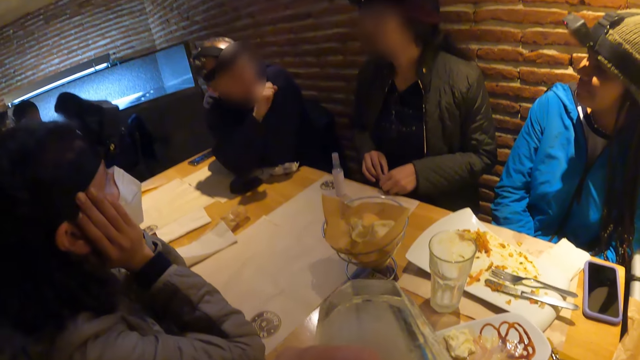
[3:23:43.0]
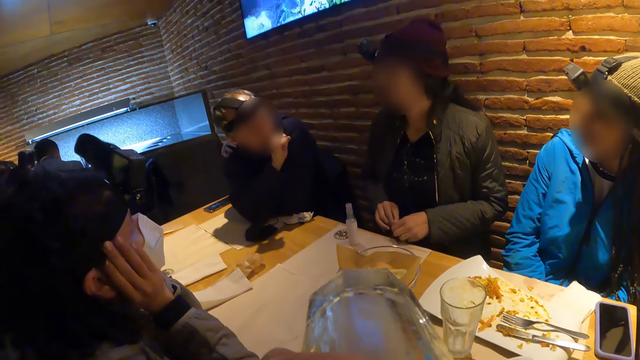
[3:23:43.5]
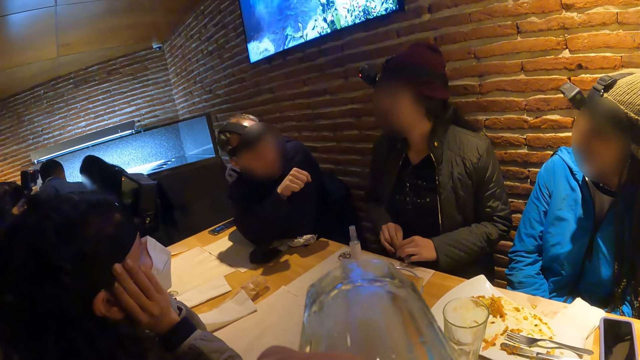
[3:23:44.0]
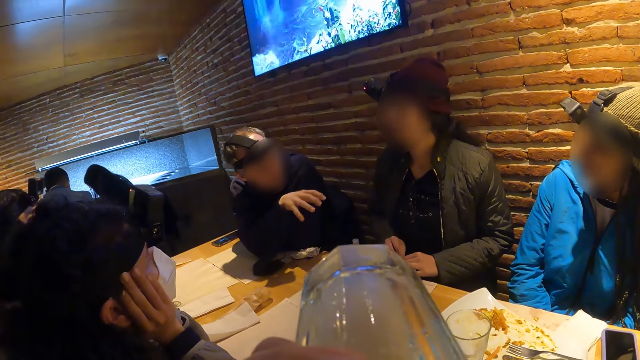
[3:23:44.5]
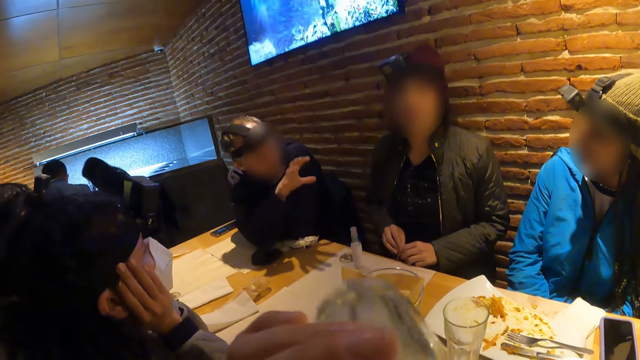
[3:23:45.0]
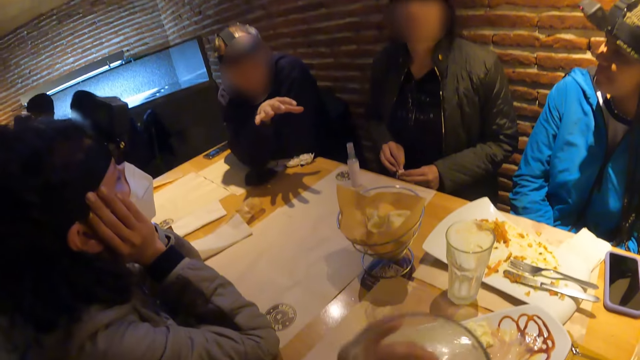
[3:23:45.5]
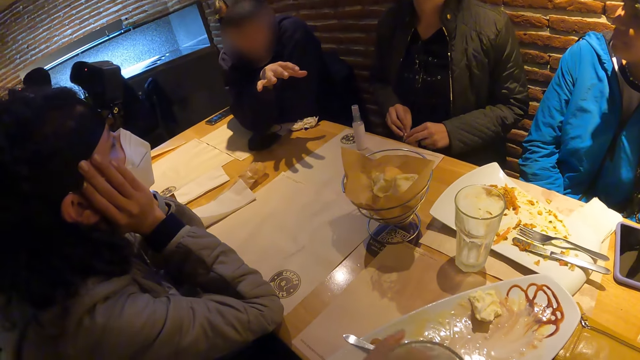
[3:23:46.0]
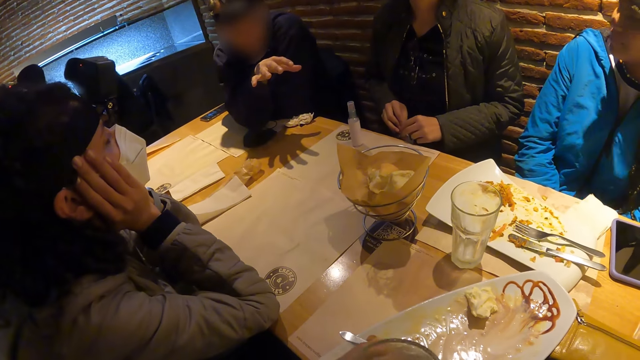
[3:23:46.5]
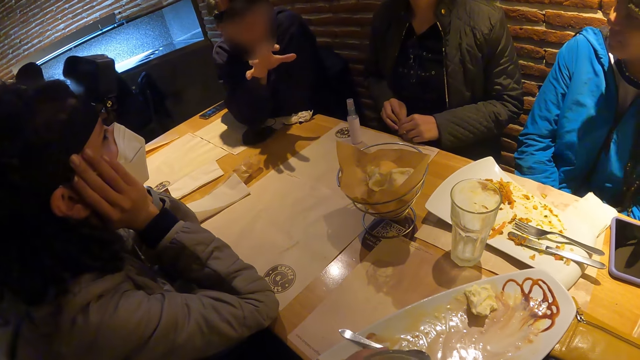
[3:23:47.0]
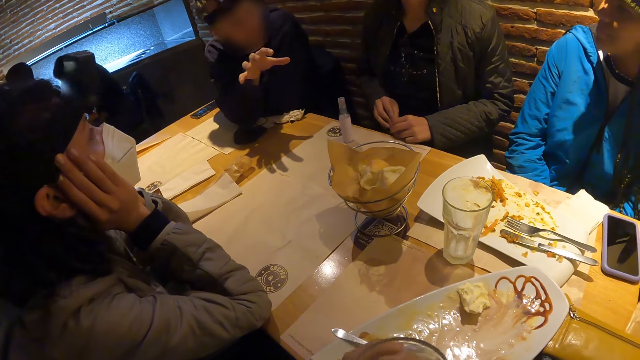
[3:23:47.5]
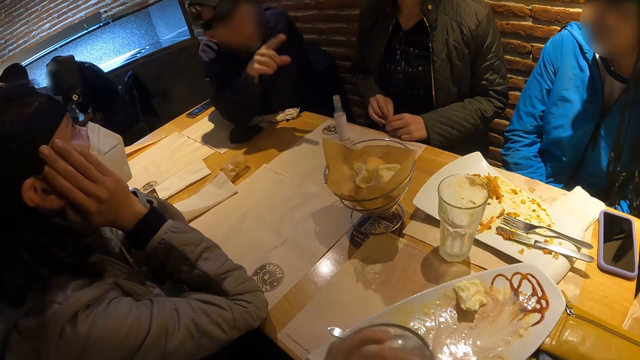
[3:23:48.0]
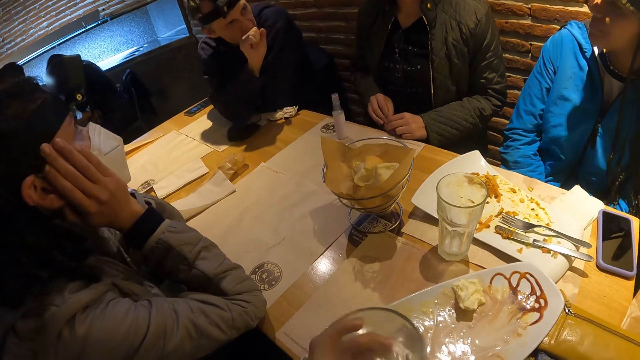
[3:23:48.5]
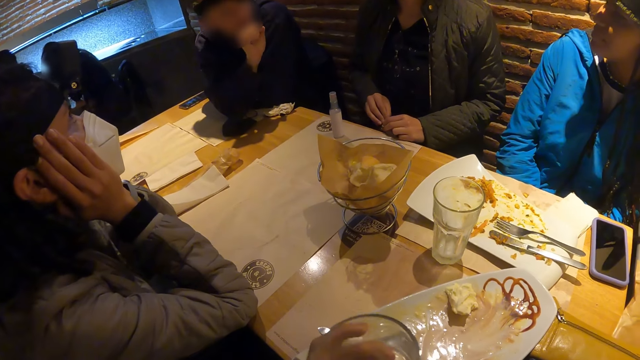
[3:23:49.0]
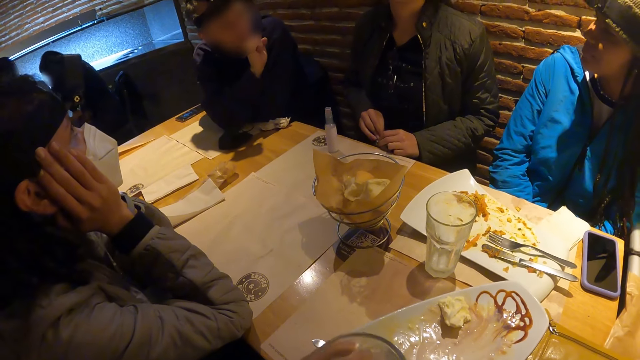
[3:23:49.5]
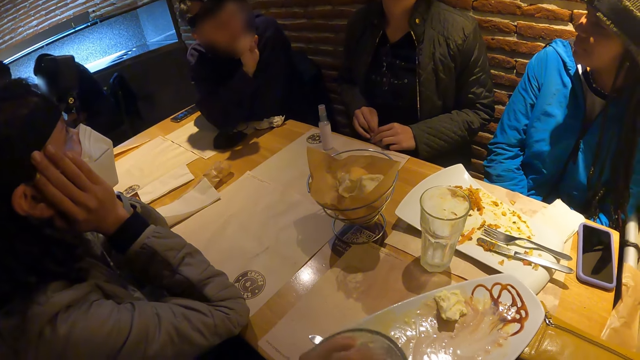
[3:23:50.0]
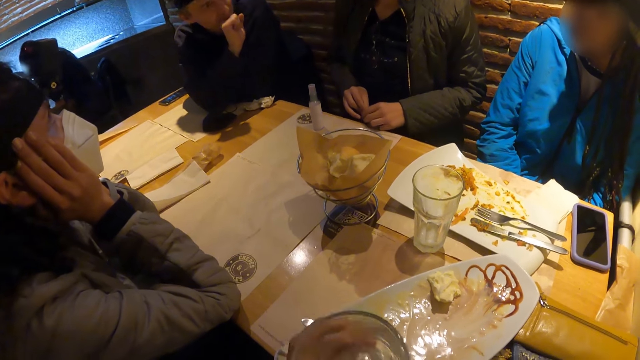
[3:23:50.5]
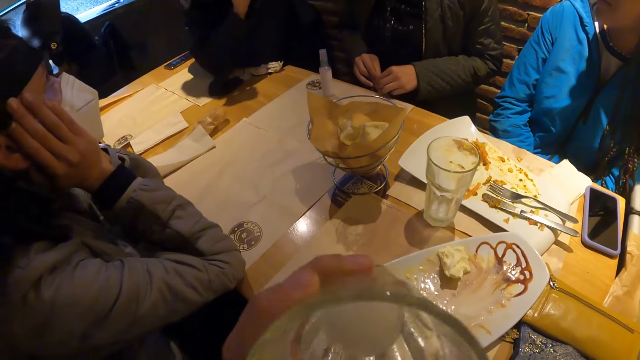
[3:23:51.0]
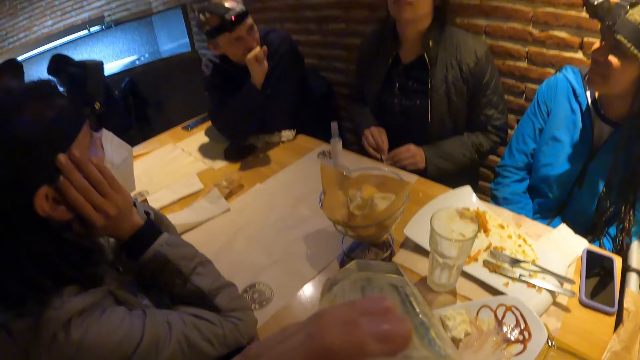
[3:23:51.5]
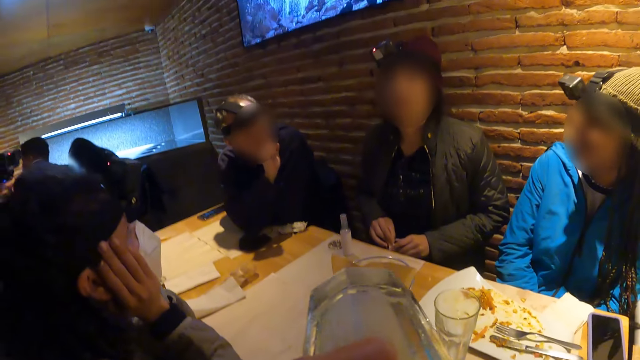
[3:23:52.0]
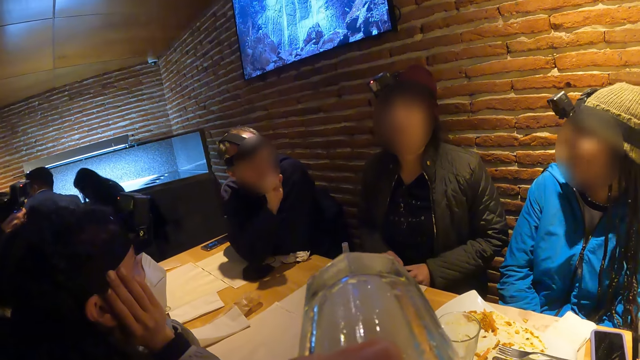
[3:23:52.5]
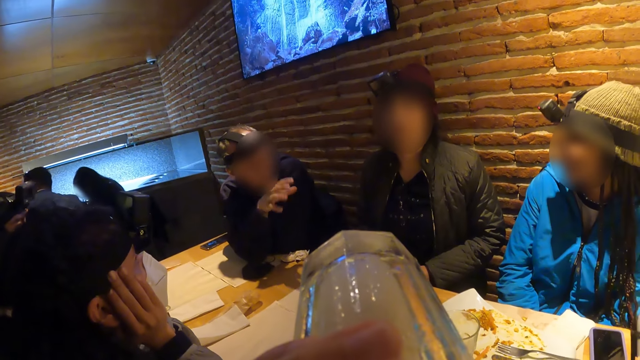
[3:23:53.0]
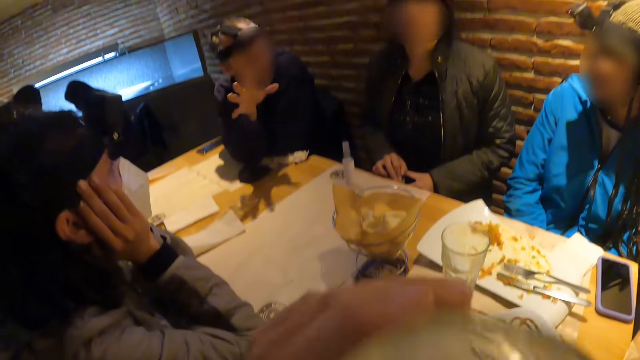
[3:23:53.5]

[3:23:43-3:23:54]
The camera wearer shakes the cup of milkshake with his left hand. They drink milkshake from the cup of milkshake with her left hand.

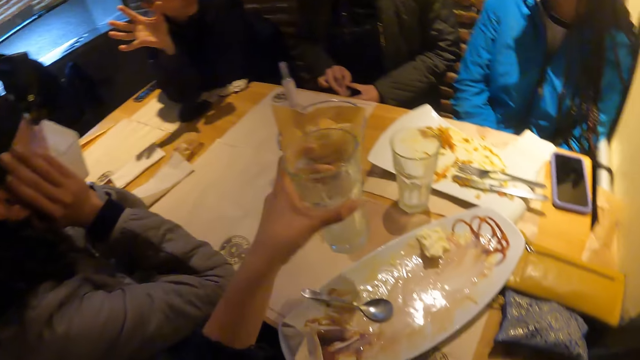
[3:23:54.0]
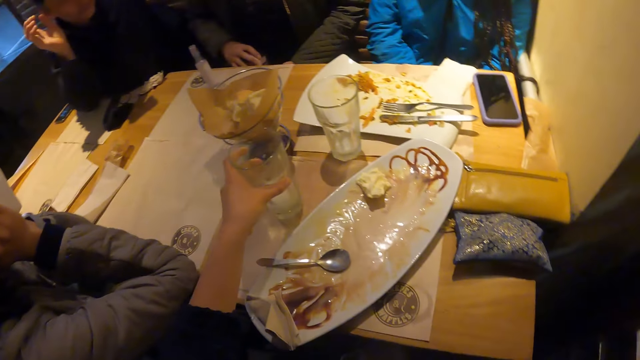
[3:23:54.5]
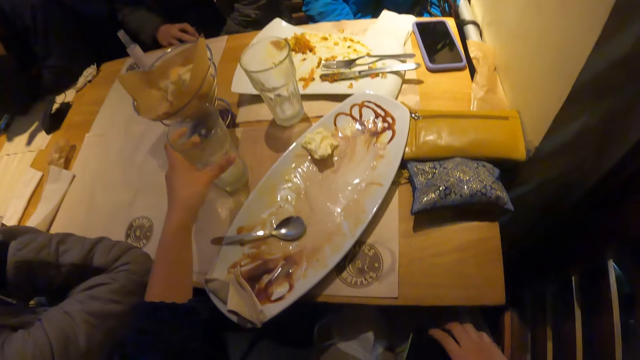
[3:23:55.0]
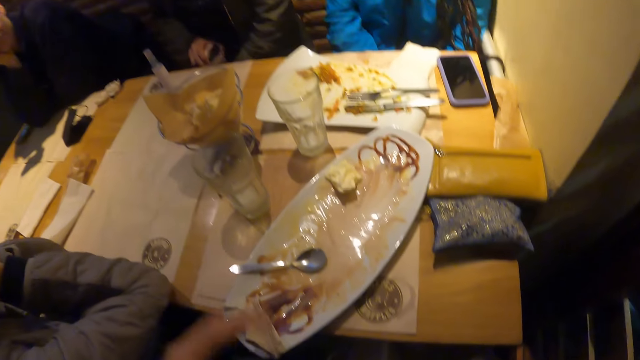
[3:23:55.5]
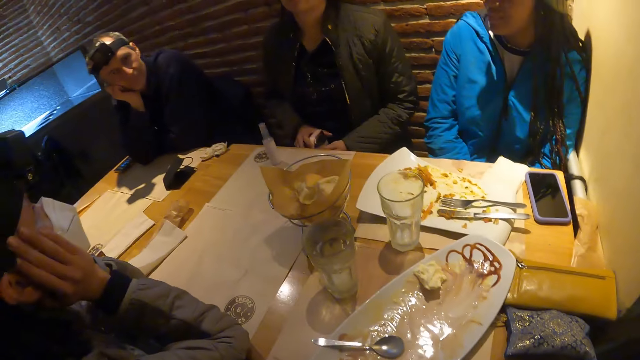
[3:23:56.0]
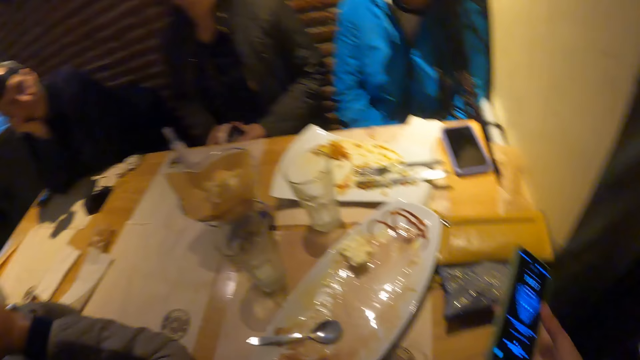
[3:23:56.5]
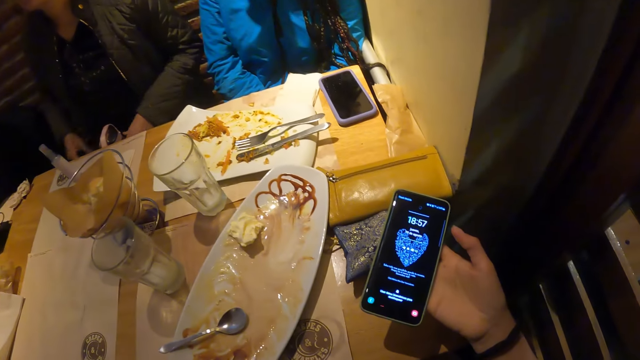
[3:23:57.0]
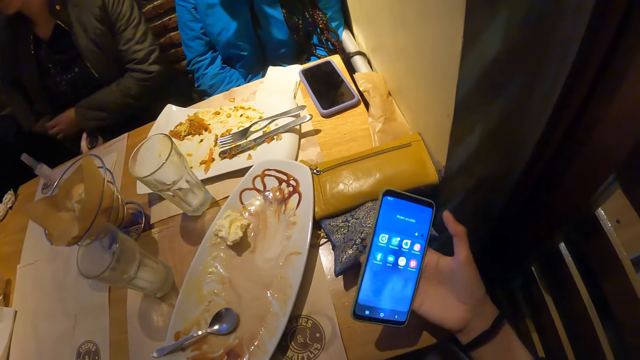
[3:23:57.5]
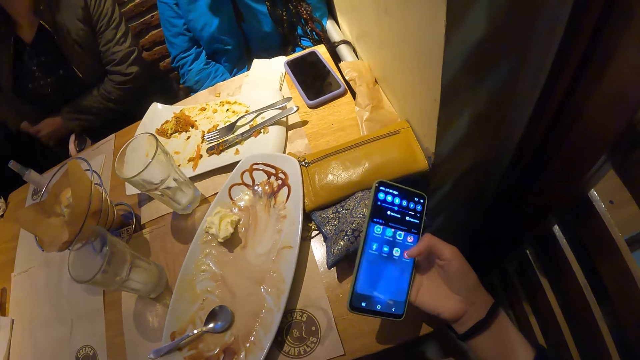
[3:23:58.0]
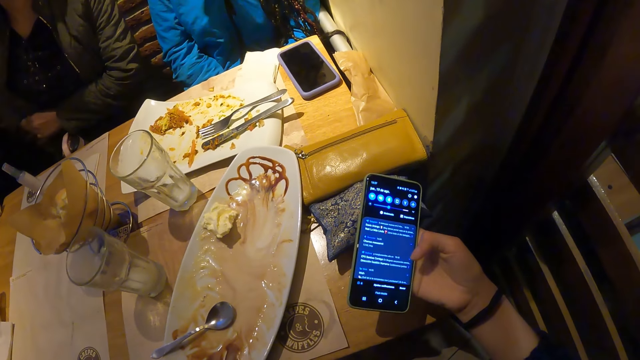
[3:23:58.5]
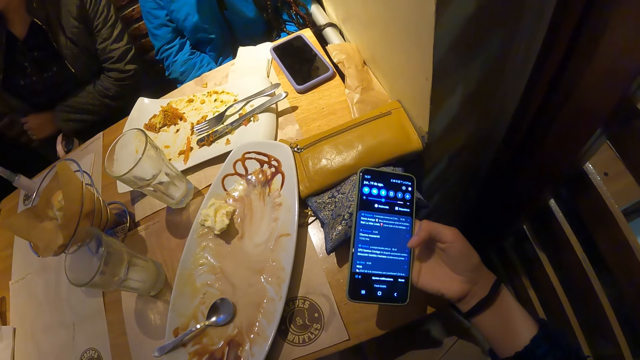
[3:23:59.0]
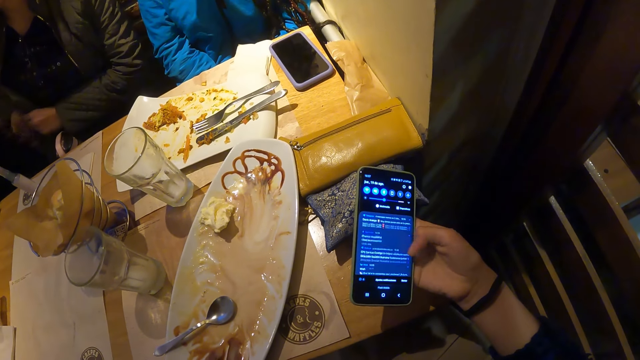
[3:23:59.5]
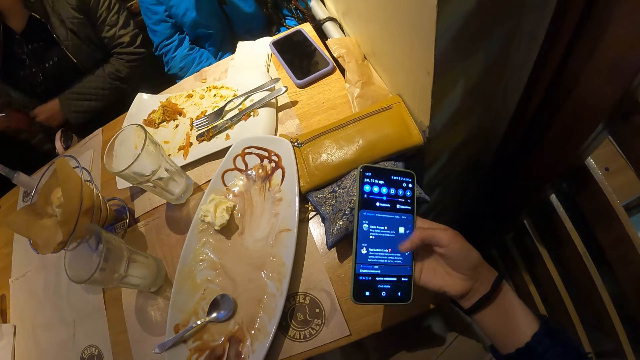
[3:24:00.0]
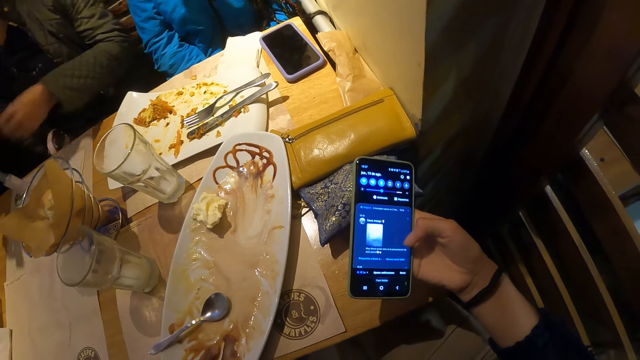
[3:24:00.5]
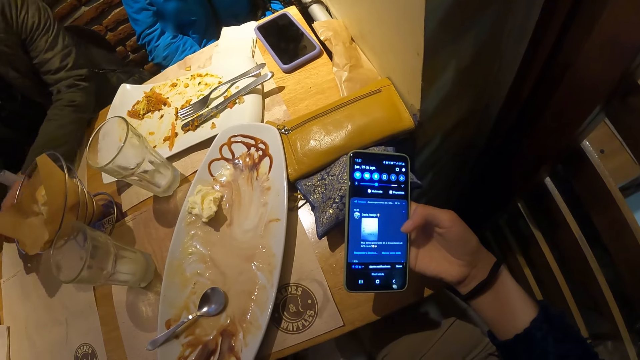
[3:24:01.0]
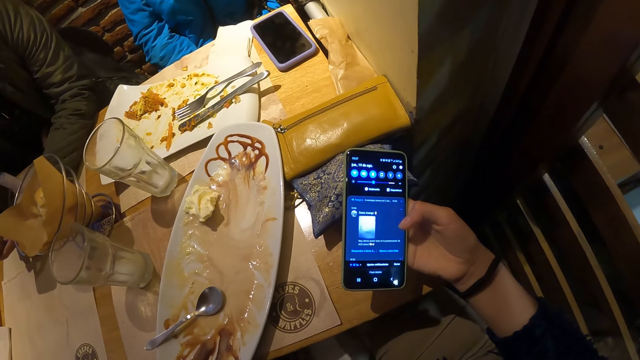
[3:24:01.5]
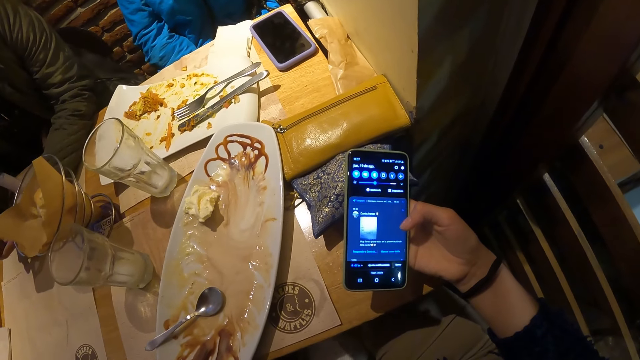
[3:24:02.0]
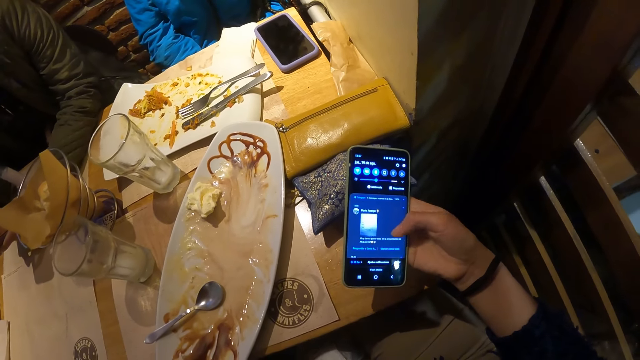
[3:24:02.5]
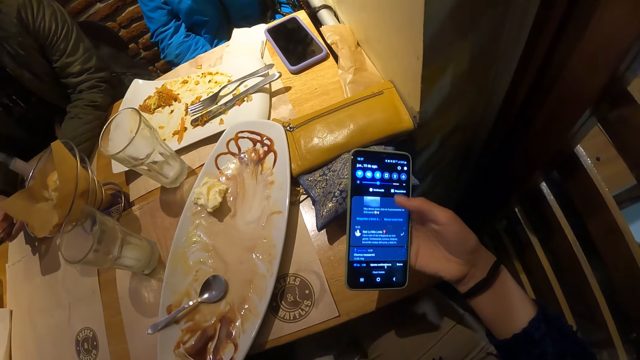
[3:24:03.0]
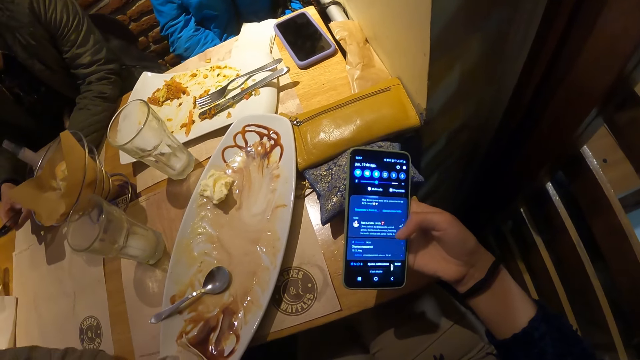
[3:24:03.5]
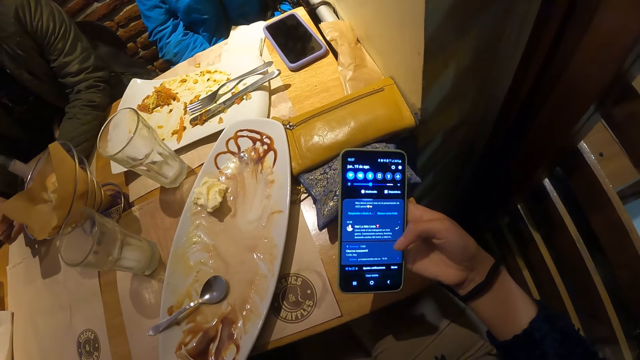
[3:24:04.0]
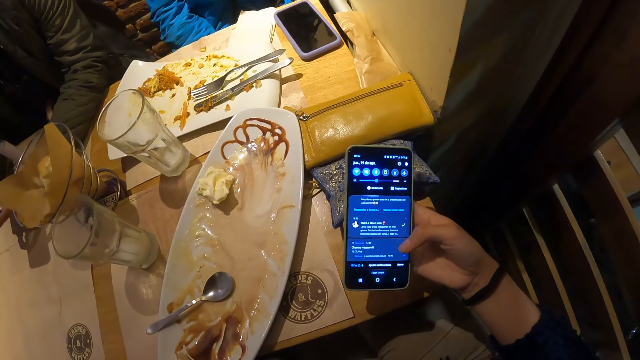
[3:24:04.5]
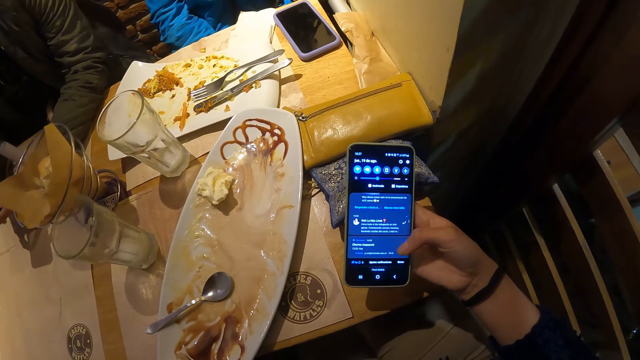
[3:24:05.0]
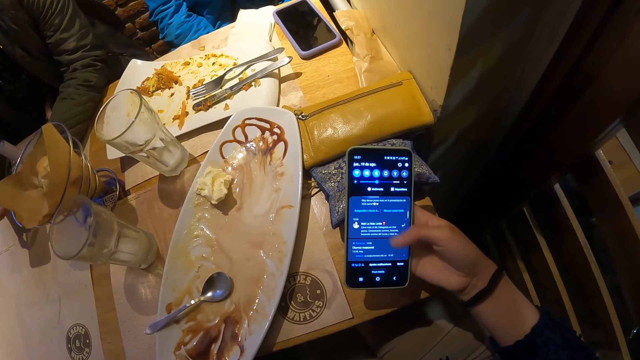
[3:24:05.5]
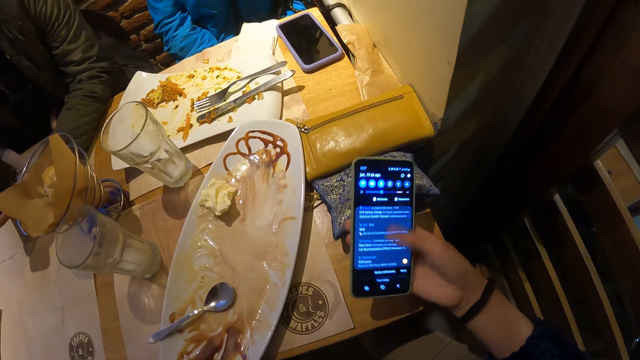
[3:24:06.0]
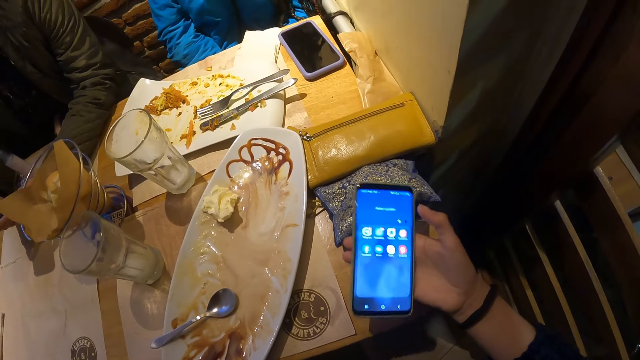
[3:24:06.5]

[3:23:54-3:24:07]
The camera wearer drops the cup of milkshake on the table with her left hand. She holds a phone with her right hand. She operates the phone with her right hand.
